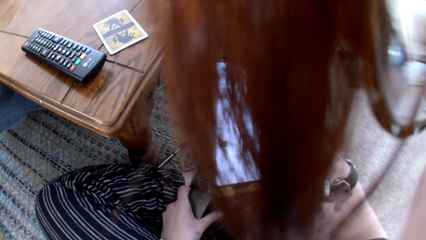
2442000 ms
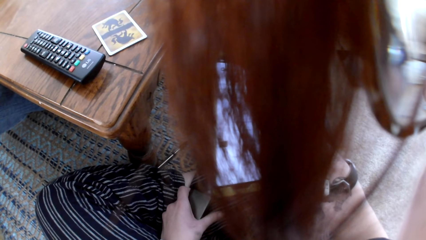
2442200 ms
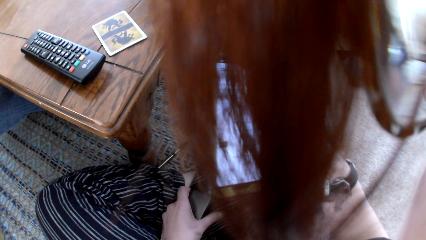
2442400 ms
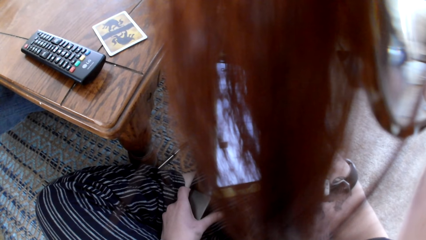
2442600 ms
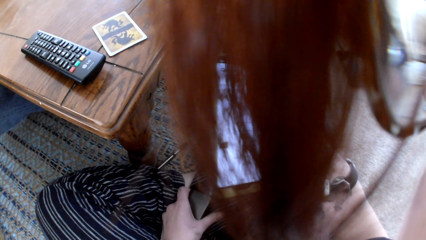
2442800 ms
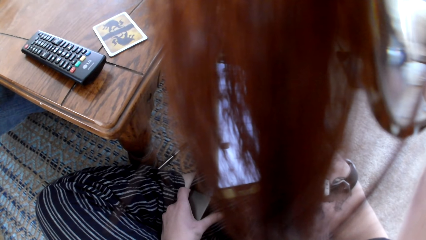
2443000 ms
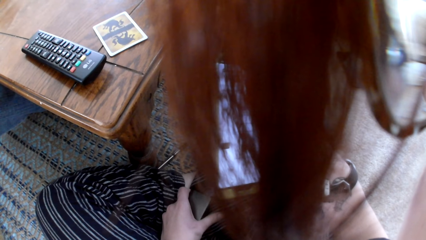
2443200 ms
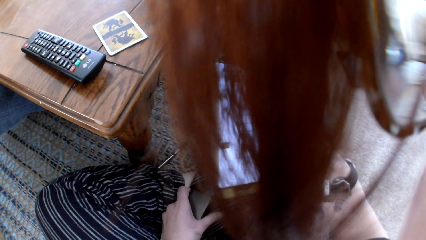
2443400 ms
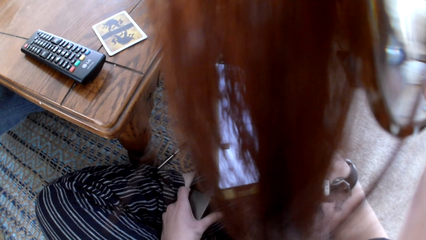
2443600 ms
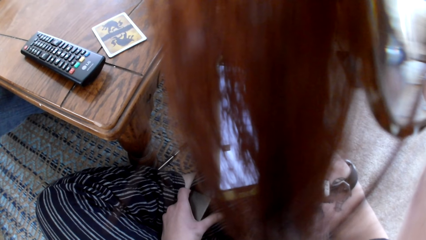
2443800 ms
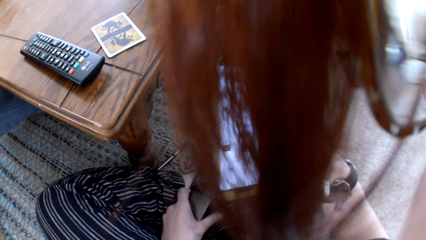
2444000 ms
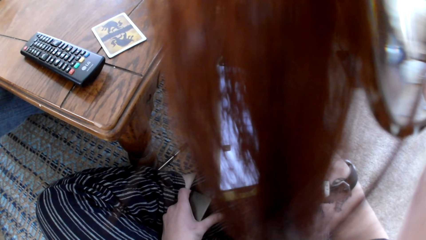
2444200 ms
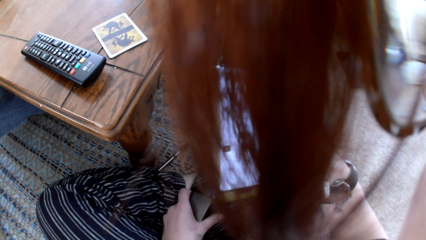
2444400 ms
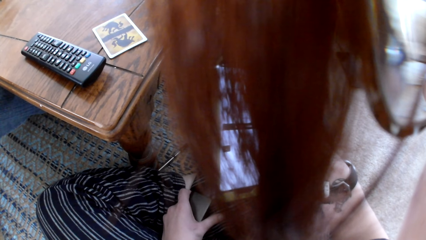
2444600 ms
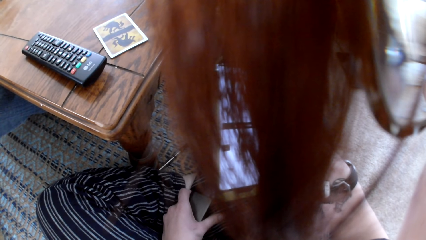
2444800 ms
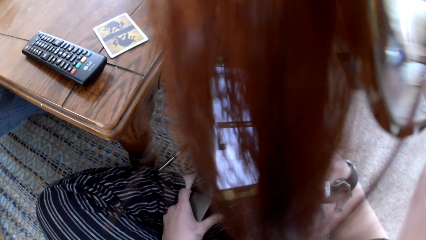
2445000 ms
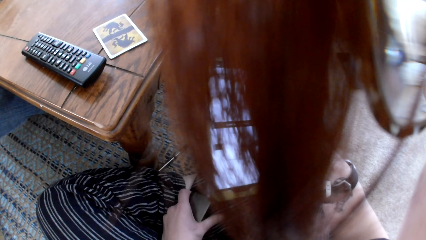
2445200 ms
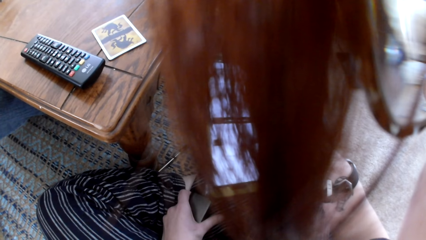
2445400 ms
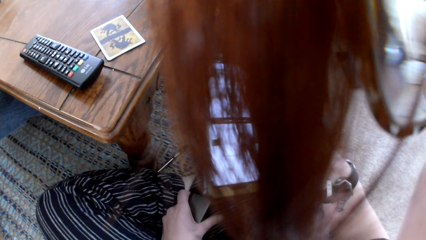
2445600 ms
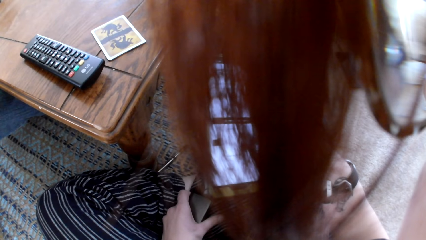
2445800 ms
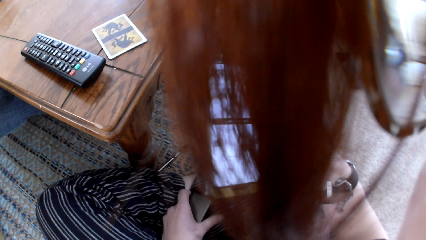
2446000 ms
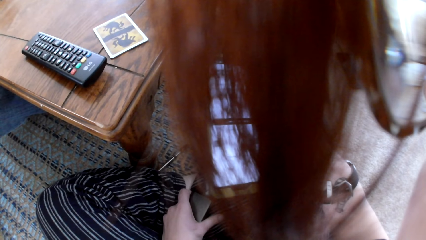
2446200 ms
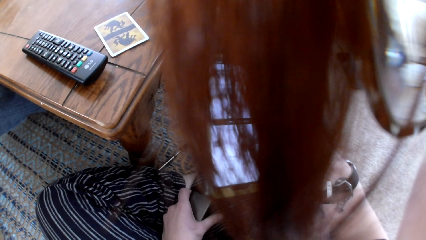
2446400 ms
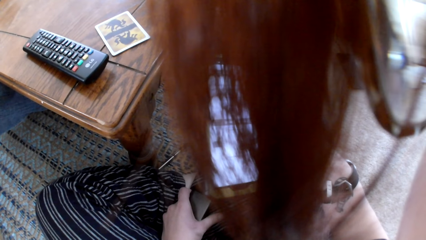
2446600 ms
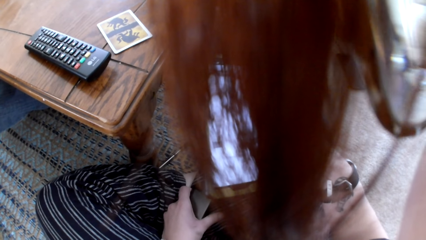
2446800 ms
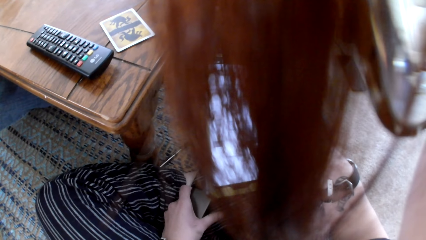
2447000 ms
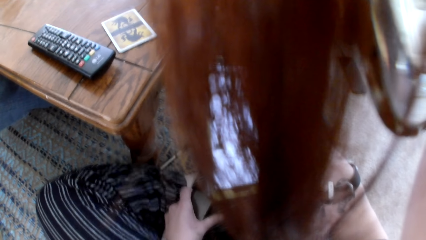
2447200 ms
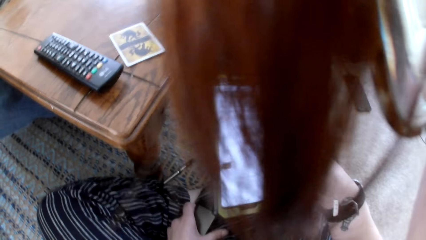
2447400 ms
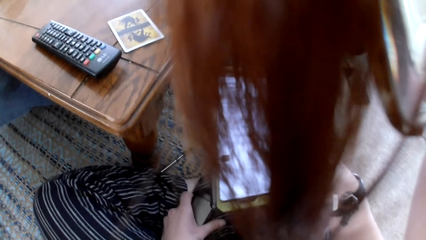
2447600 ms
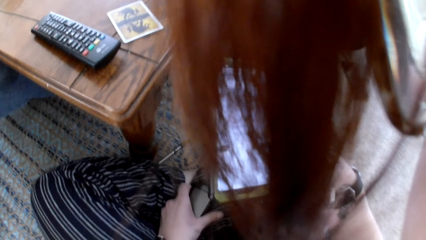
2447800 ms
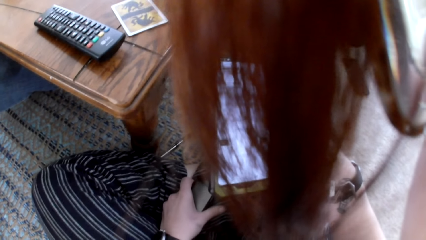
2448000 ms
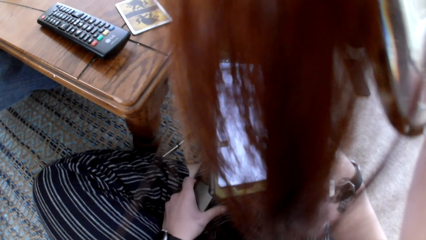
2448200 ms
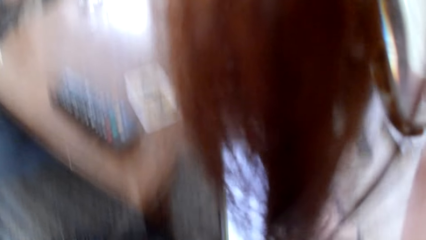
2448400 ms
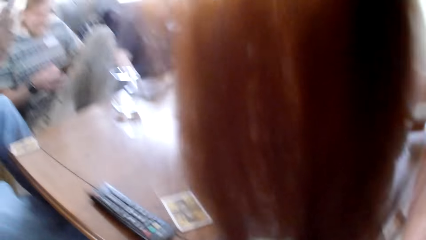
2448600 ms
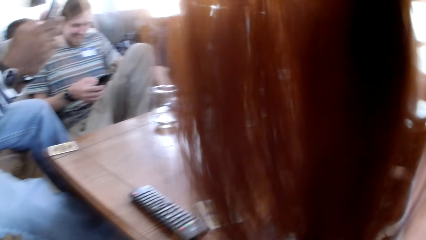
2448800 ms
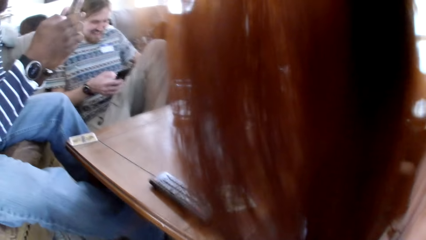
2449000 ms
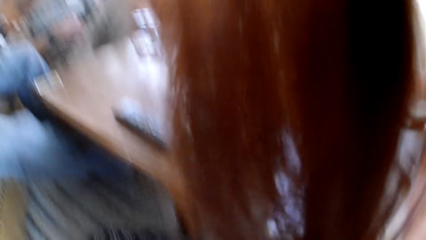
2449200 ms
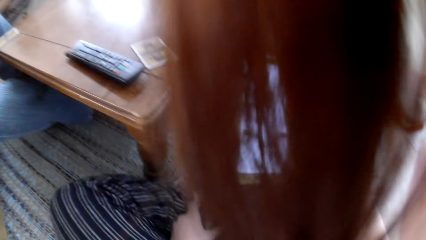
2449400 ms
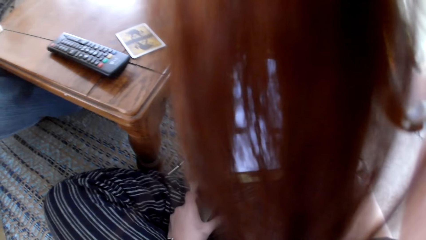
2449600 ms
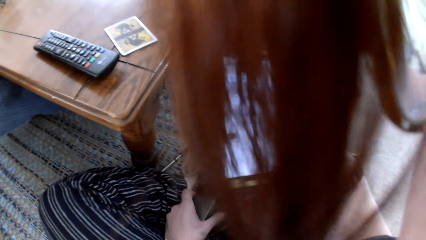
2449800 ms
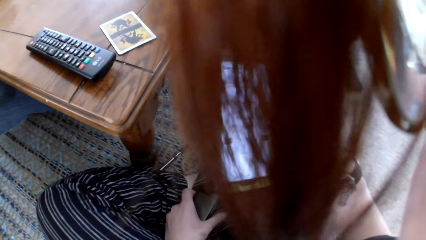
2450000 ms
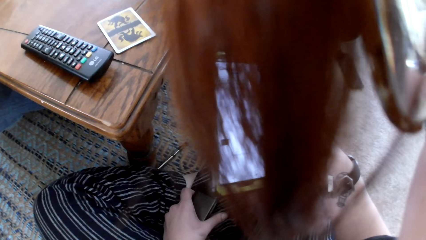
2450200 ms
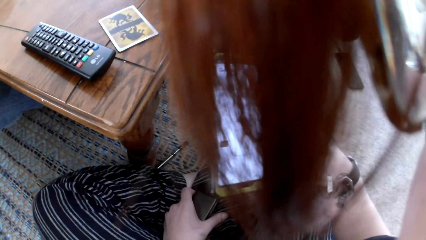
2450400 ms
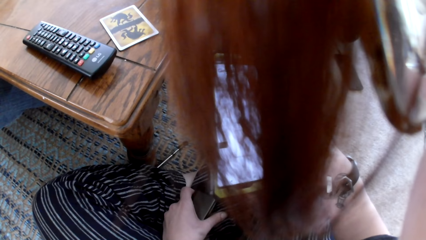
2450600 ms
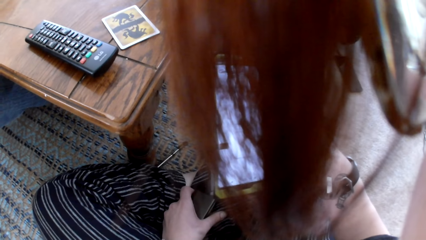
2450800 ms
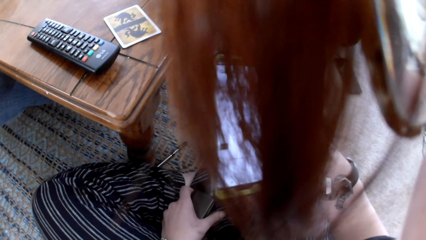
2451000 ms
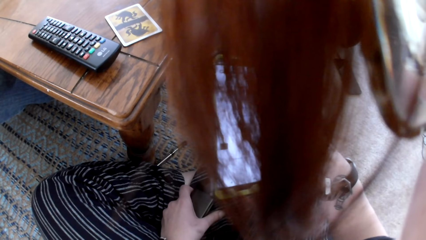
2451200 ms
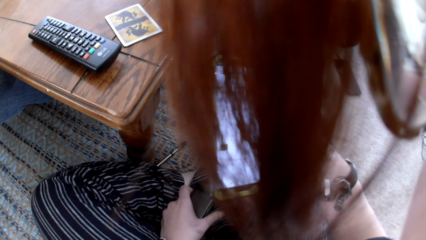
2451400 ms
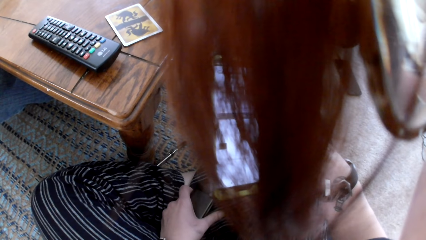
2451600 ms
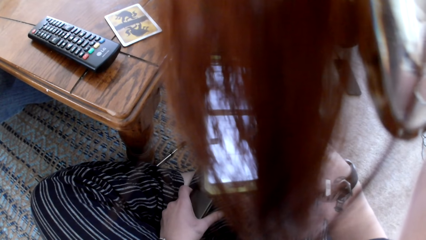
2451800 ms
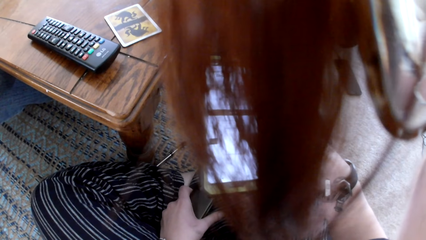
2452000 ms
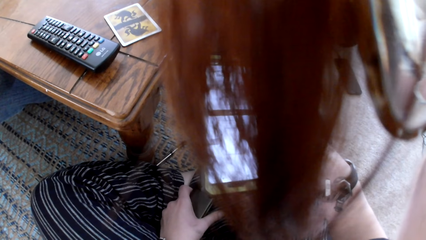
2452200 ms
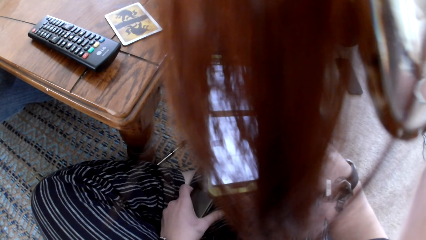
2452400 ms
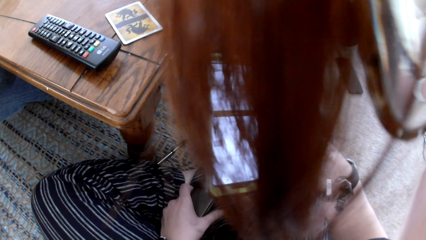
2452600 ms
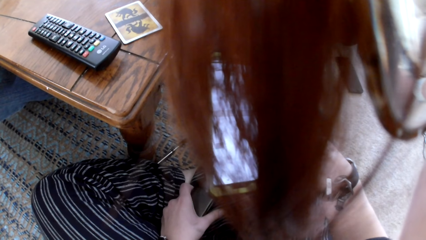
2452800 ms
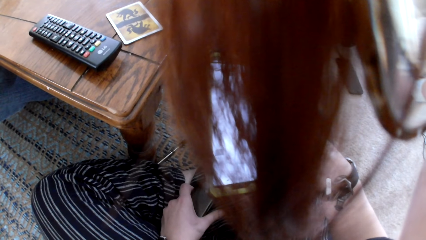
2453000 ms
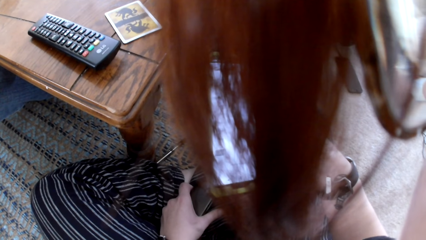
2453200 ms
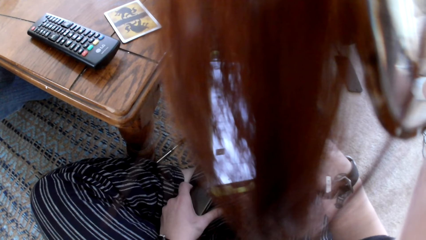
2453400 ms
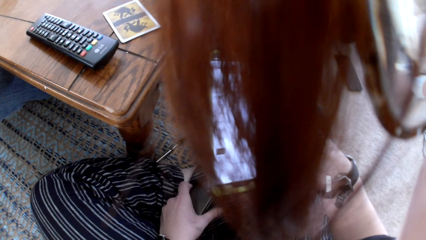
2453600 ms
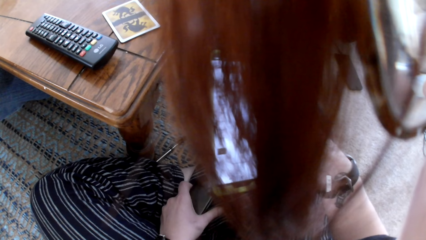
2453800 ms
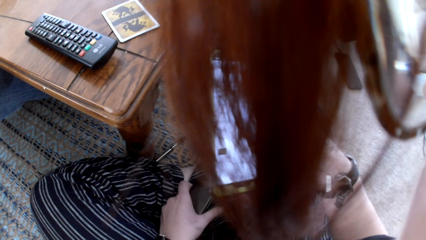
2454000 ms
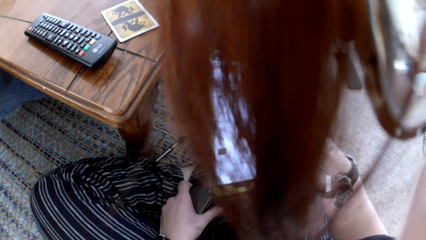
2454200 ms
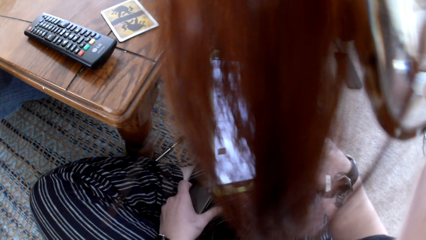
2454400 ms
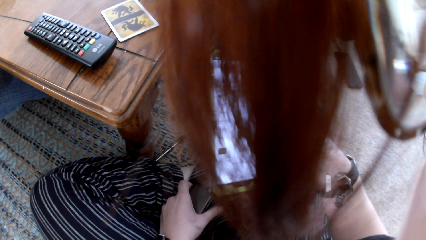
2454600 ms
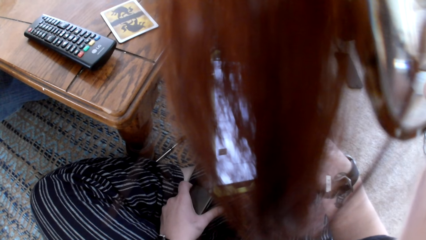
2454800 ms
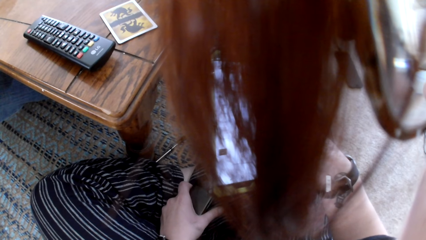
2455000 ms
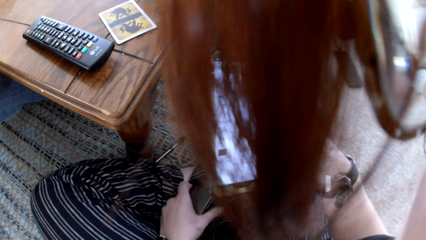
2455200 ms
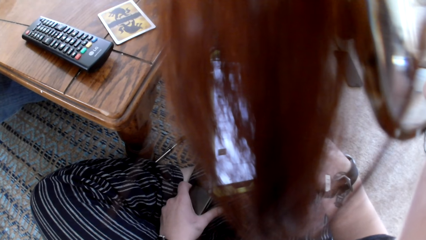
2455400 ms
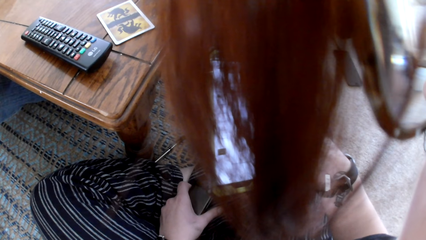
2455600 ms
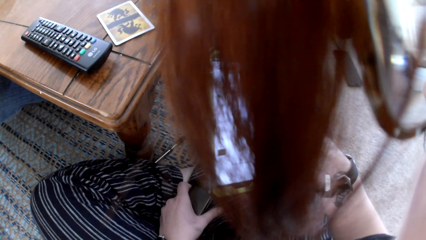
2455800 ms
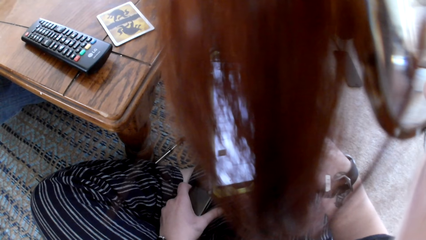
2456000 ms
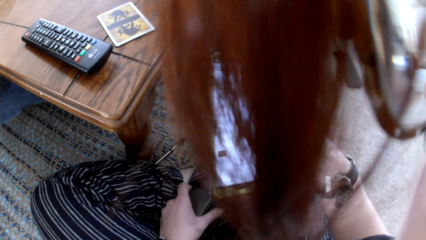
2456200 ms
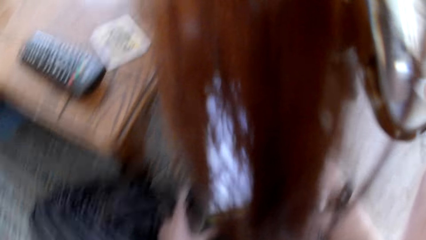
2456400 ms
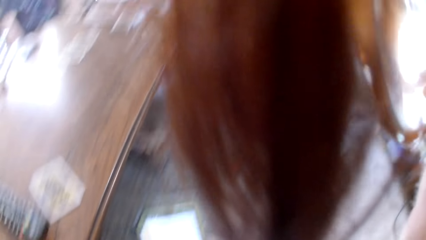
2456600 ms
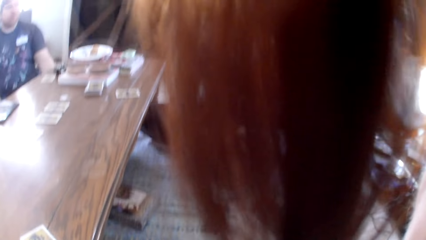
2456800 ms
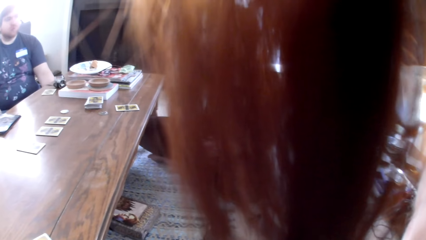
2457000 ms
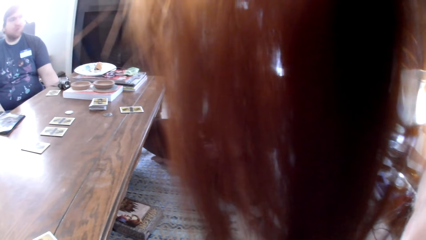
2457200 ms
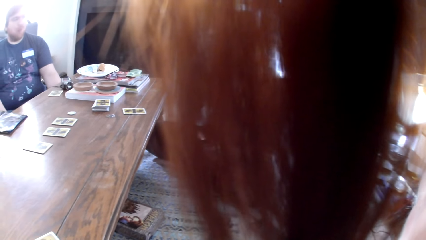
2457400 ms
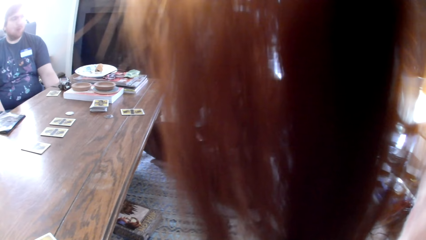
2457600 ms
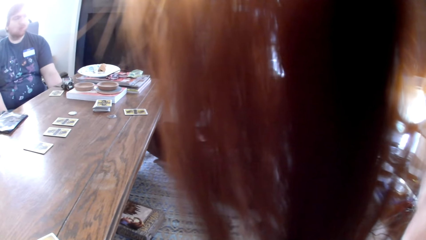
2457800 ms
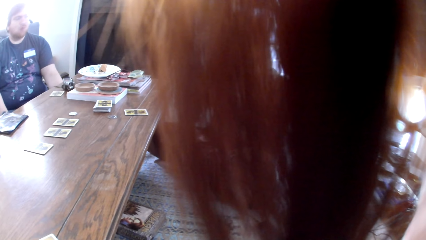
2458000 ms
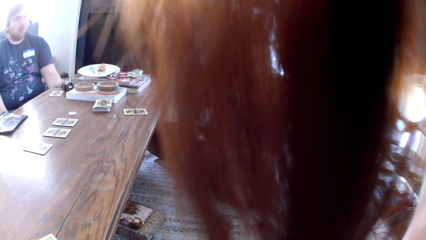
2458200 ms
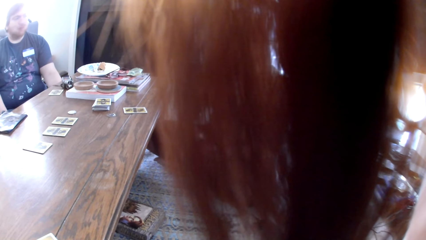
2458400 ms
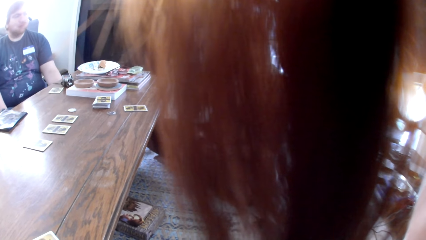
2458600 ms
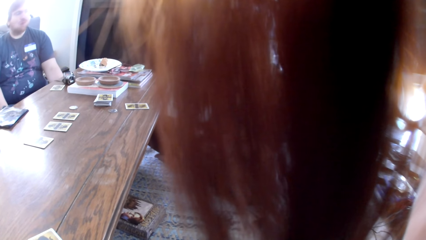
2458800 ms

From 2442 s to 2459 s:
The camera wearer uses the phone. They laugh to the colleagues. A man talks to the colleagues. The camera wearer looks at the colleagues. They operate the phone. A woman responds to the man. The man talks to the colleagues. The woman talks to the colleagues. The camera wearer looks at the woman.
